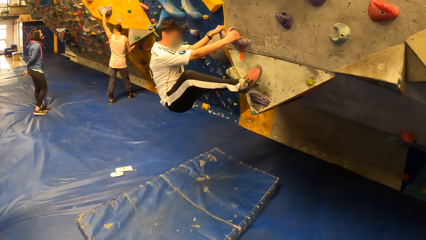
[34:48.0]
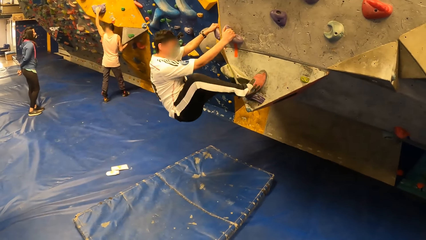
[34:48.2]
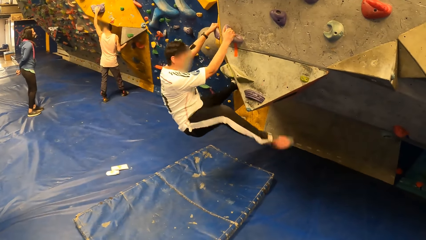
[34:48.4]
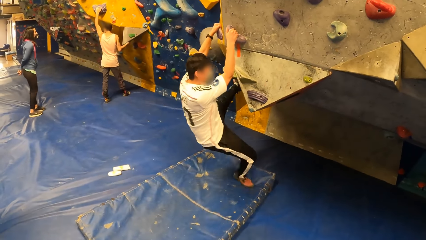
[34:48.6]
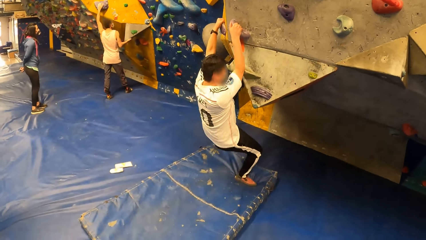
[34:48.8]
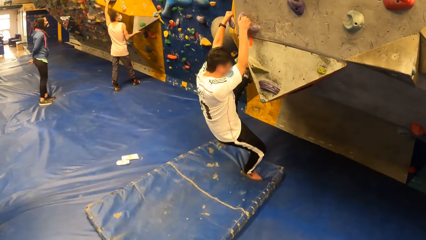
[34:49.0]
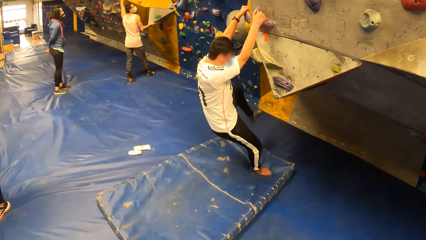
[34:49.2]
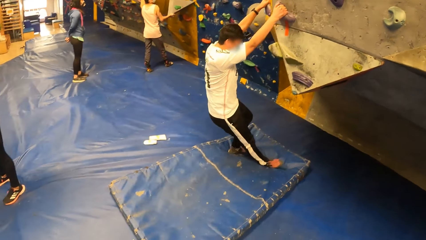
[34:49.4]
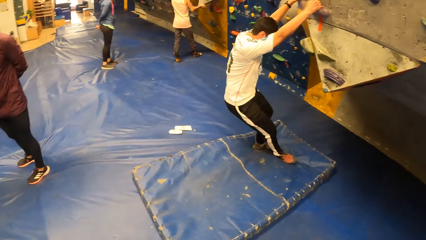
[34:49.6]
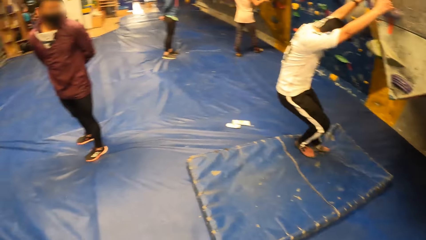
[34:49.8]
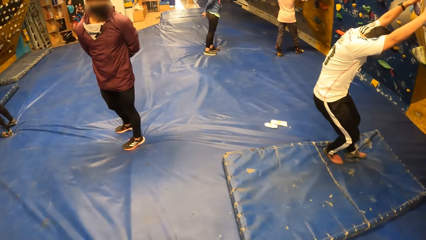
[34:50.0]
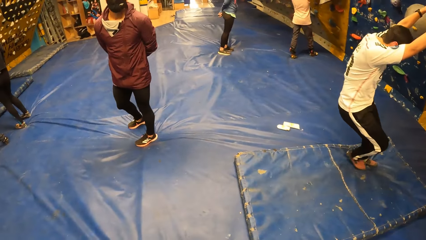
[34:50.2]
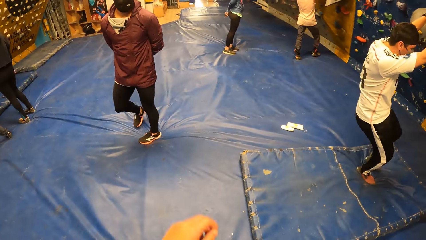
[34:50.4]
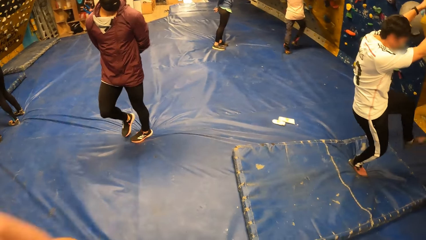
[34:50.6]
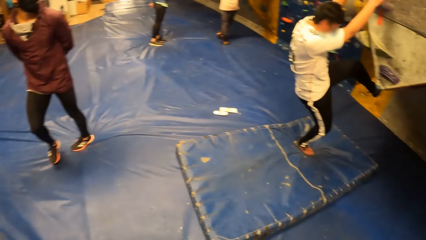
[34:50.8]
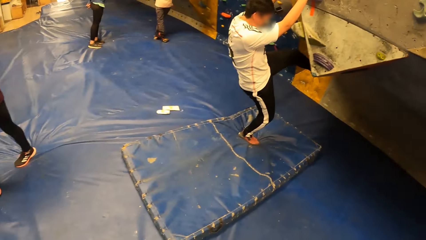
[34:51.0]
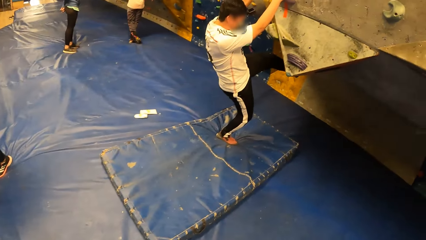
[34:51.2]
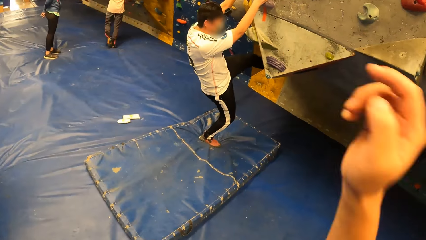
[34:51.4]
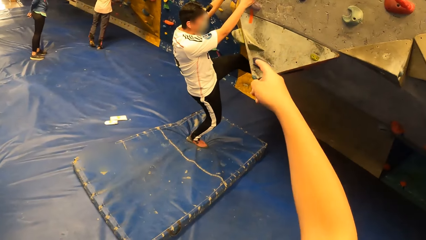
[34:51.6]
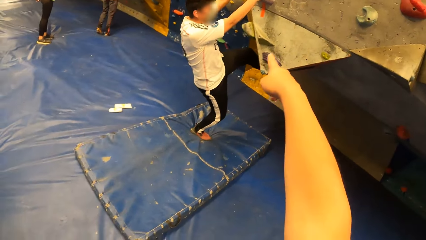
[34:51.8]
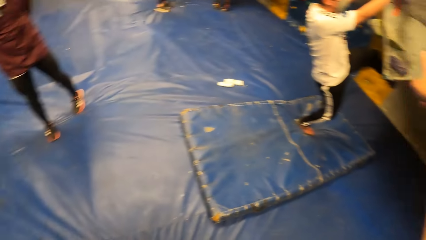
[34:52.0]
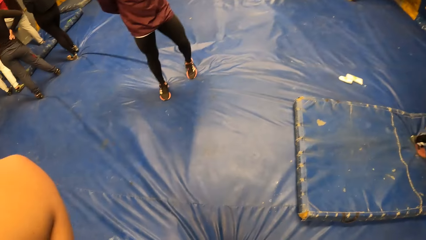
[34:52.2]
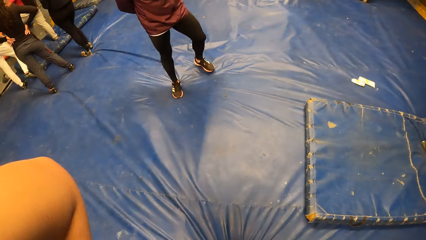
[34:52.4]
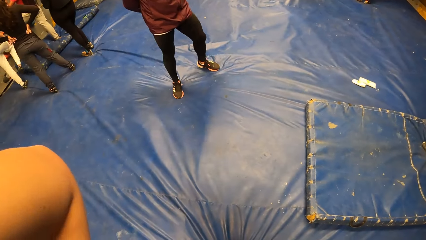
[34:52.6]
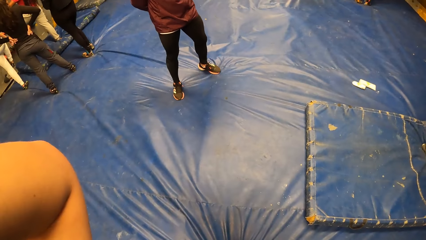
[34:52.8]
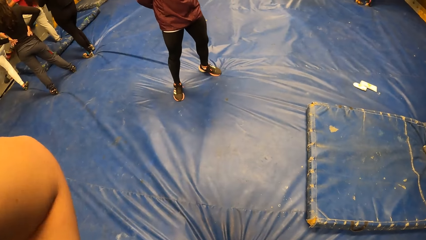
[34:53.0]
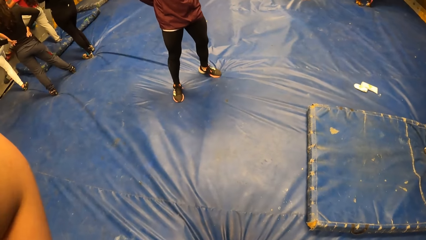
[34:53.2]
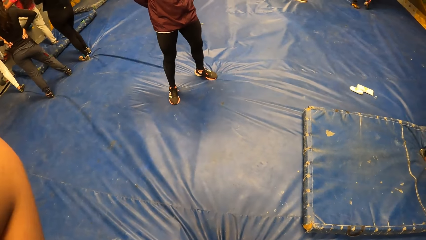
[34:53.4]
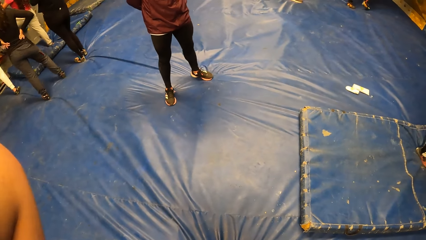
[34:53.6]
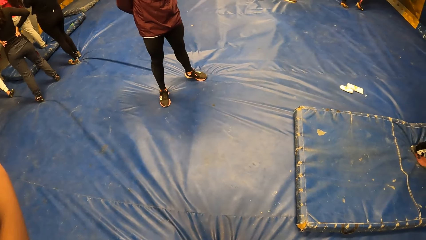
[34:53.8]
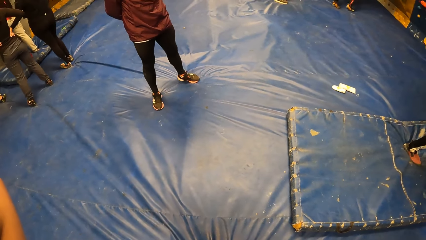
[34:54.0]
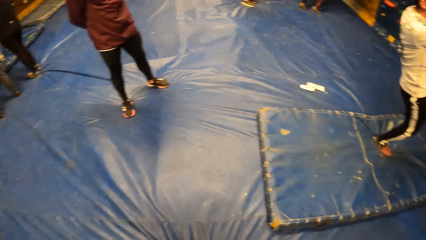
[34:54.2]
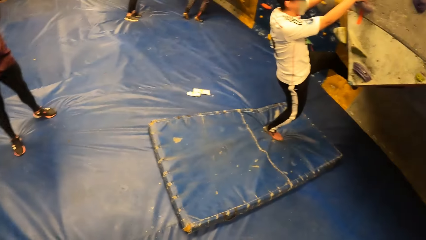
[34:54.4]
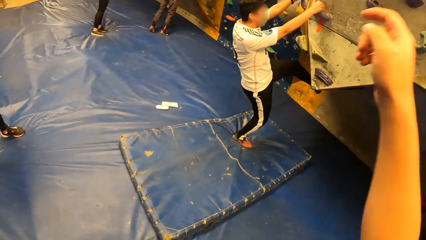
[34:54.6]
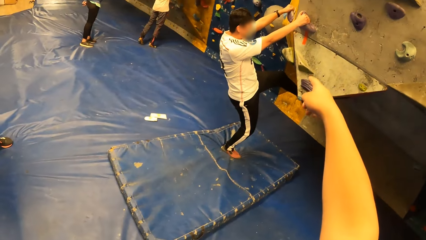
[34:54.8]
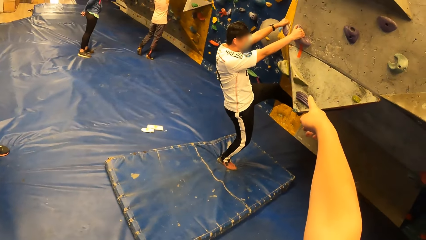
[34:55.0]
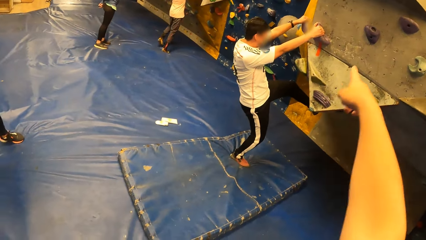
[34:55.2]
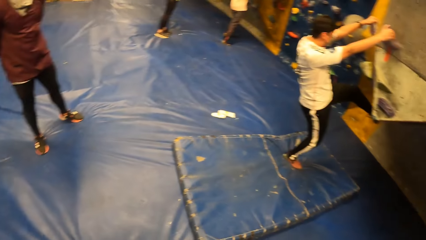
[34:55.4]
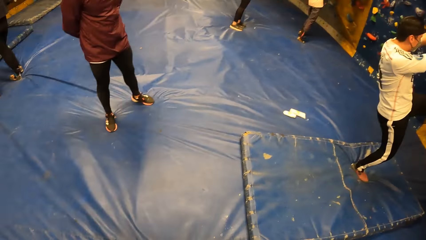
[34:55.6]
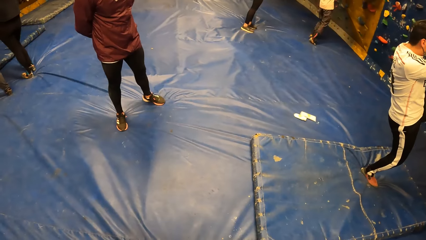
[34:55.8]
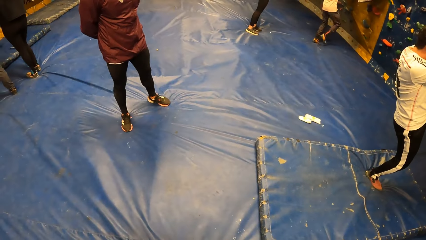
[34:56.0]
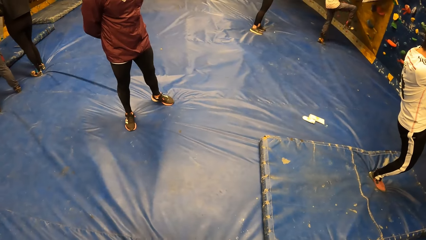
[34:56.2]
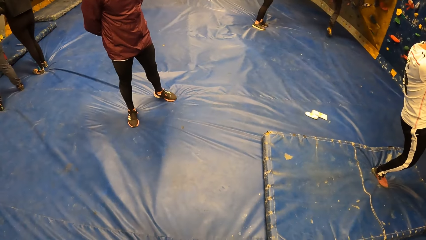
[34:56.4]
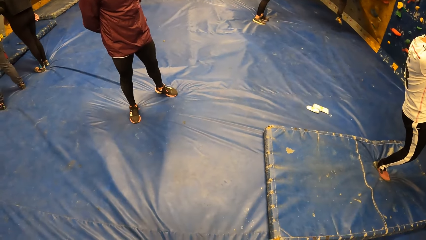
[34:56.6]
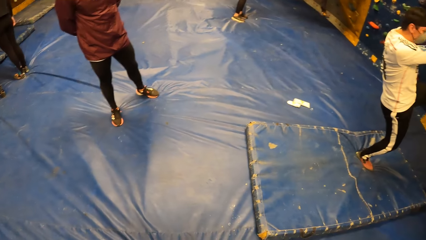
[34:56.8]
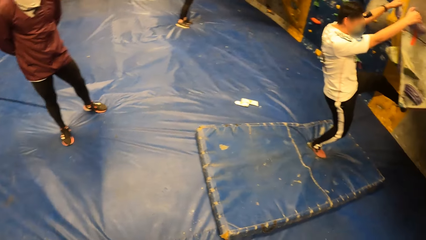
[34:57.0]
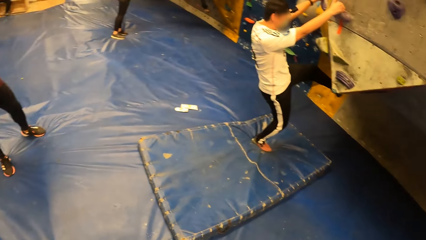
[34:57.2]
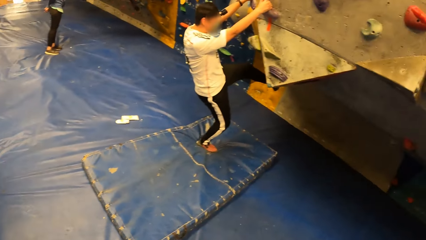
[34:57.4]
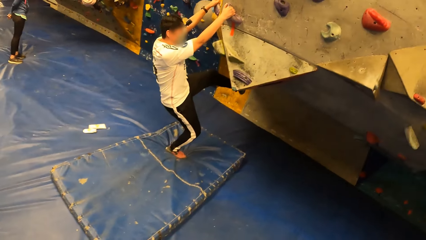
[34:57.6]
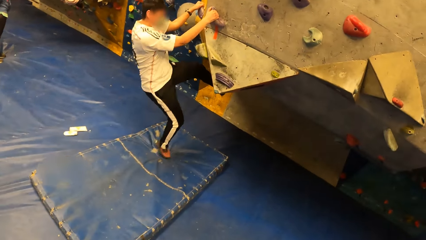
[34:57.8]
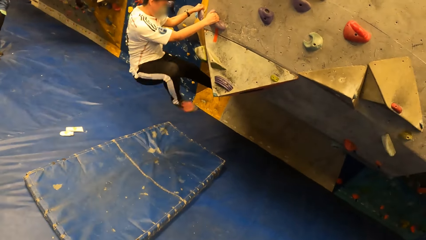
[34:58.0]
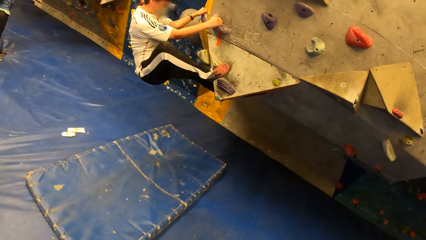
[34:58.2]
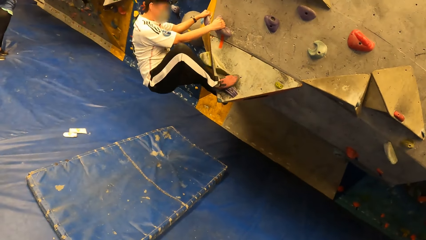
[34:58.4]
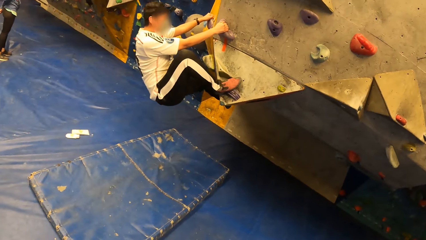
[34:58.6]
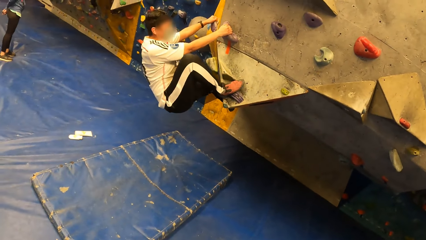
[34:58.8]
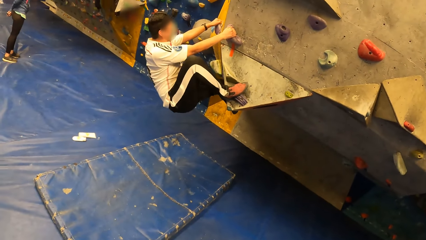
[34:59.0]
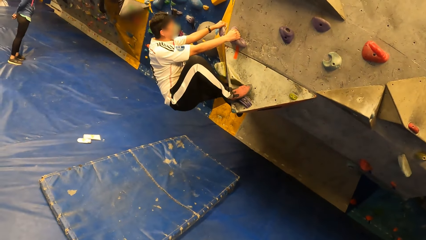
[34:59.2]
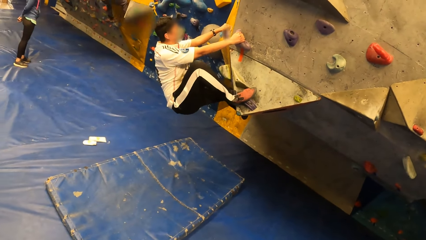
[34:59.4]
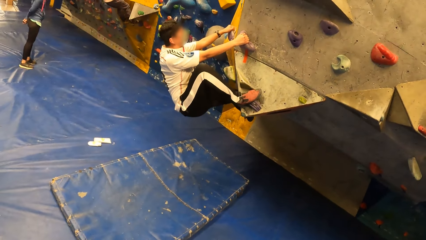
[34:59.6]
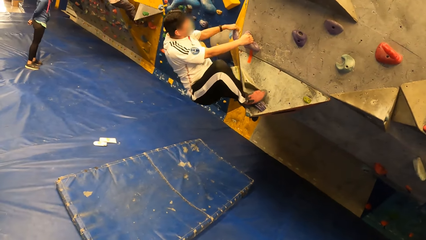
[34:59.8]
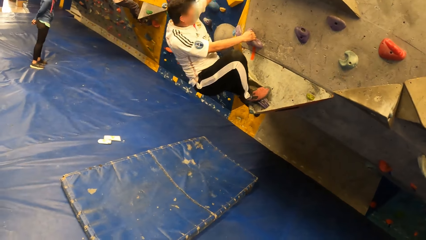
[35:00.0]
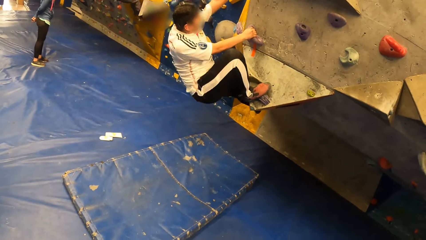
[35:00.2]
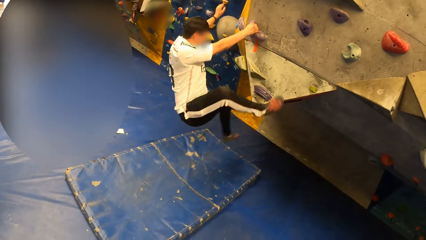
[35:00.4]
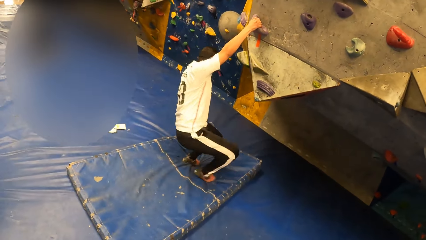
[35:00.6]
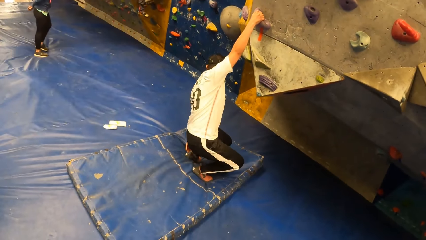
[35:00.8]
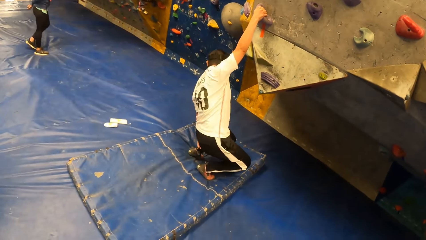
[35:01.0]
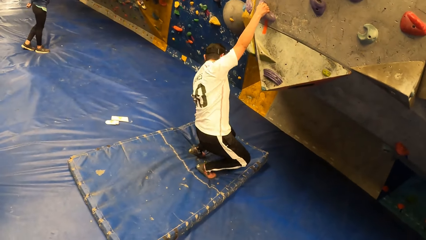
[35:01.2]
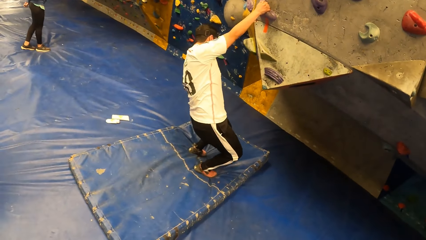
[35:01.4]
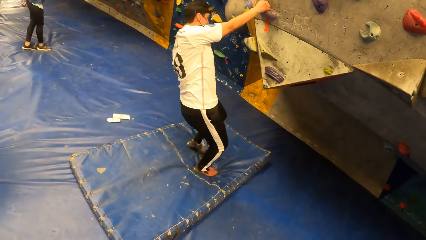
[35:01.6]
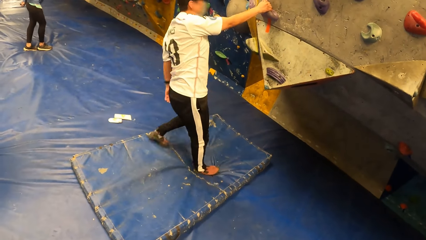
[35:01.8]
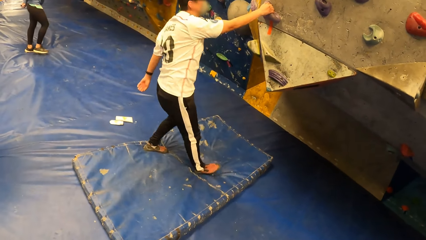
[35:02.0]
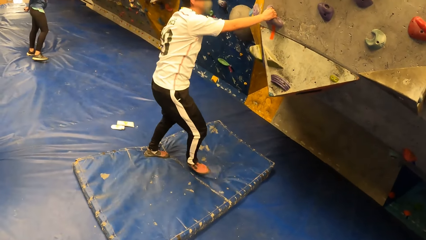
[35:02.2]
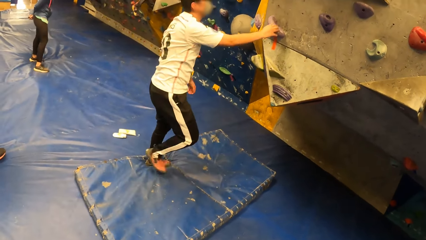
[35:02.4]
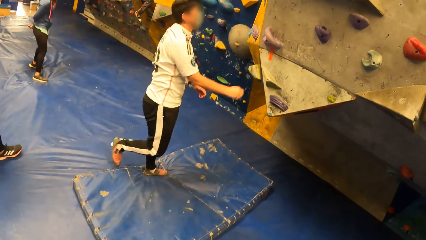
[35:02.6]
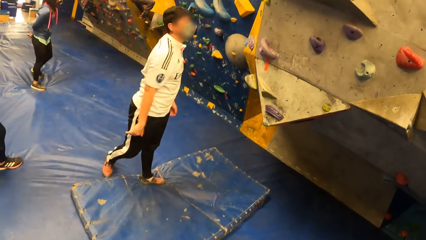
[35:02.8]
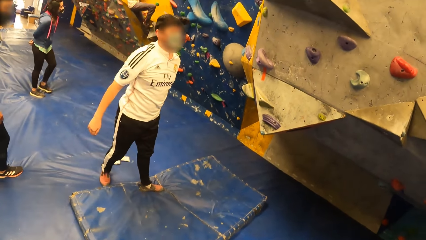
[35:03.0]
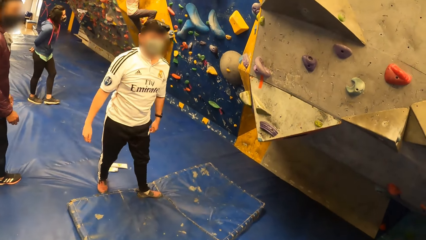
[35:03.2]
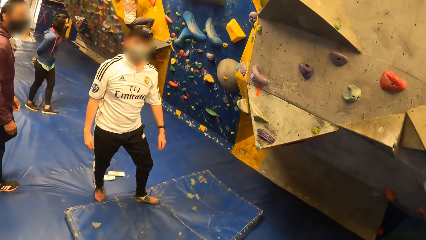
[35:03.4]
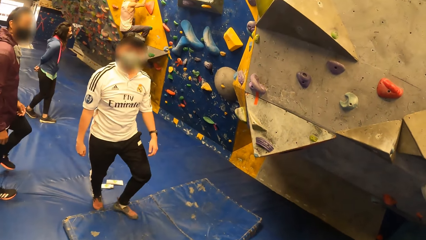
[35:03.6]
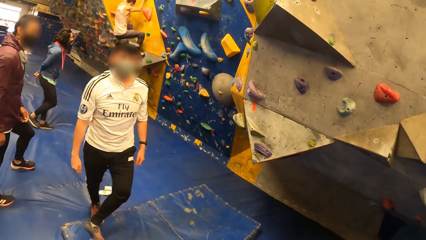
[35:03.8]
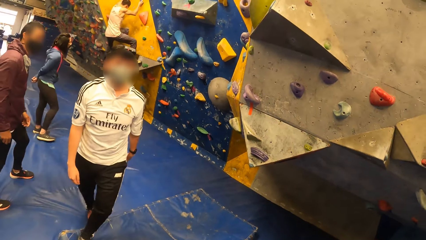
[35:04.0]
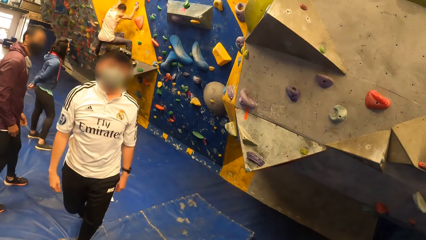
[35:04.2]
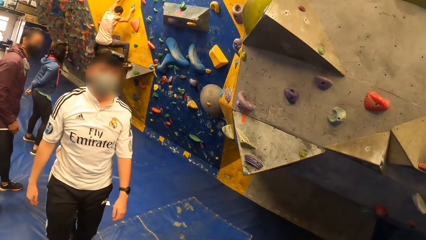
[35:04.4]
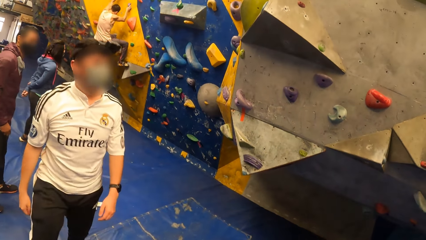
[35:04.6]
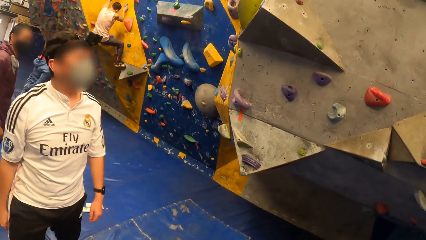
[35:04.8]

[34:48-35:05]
The camera wearer raises his left hand. He gestures with his right hand. He looks around the room, points on the wall and looks around the room. A man climbs on the wall. The man falls down. The man steps on the mattress.
